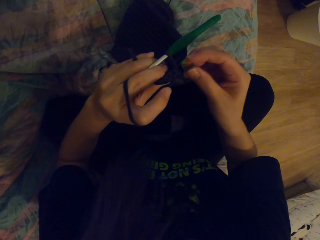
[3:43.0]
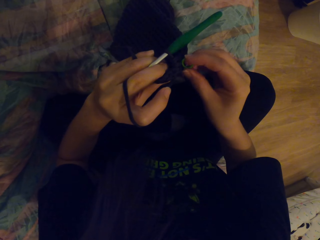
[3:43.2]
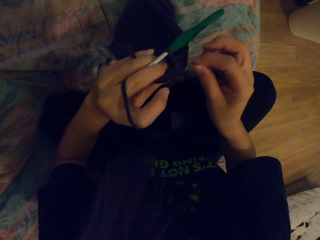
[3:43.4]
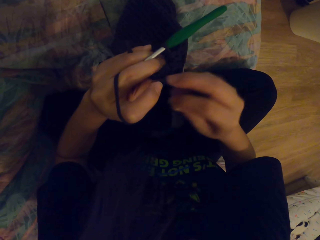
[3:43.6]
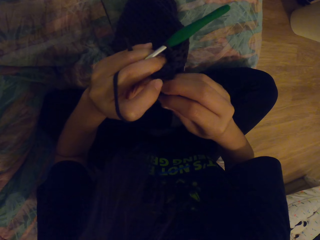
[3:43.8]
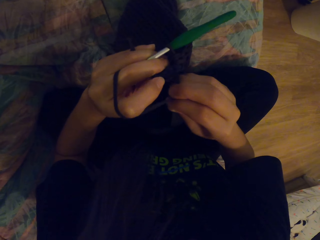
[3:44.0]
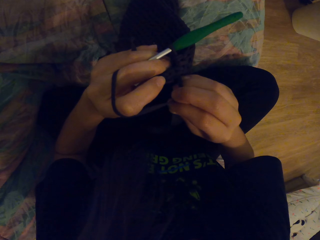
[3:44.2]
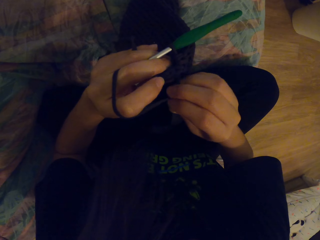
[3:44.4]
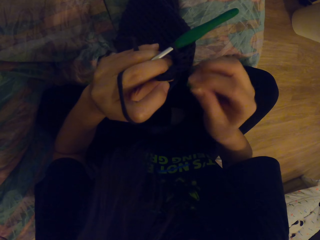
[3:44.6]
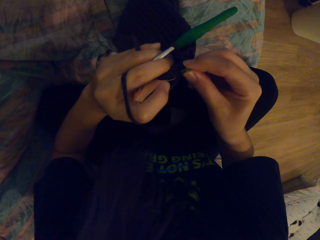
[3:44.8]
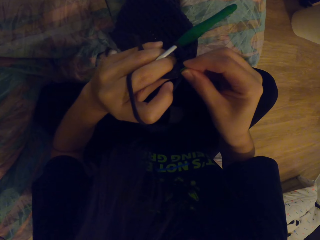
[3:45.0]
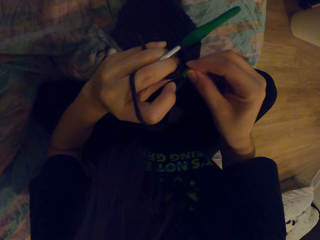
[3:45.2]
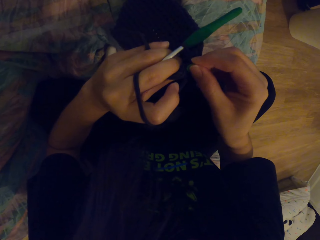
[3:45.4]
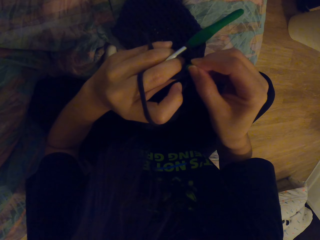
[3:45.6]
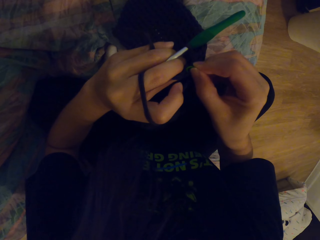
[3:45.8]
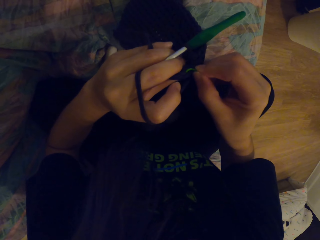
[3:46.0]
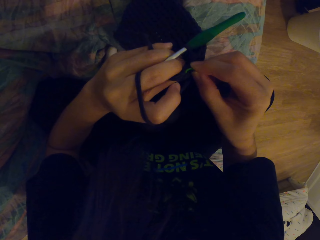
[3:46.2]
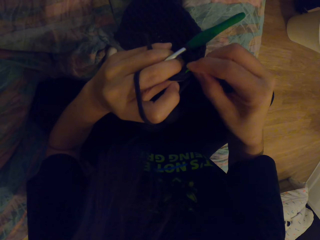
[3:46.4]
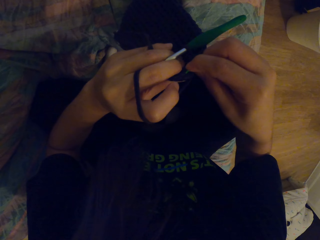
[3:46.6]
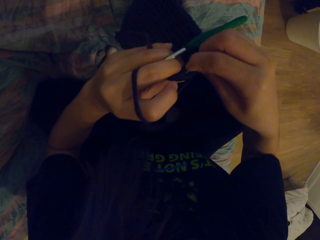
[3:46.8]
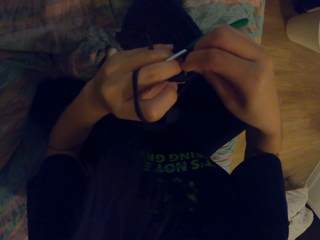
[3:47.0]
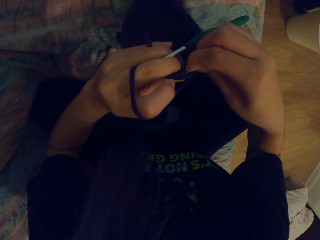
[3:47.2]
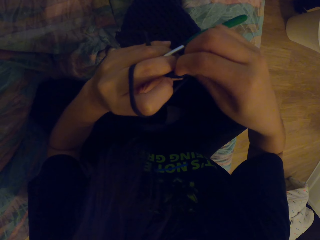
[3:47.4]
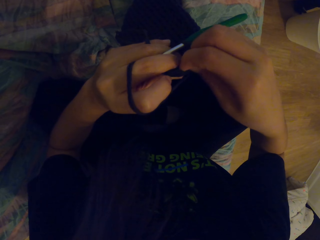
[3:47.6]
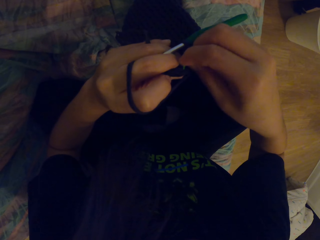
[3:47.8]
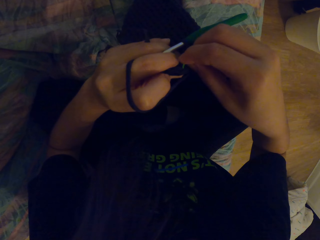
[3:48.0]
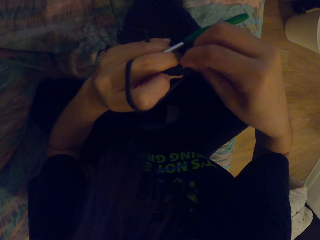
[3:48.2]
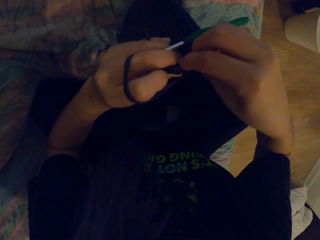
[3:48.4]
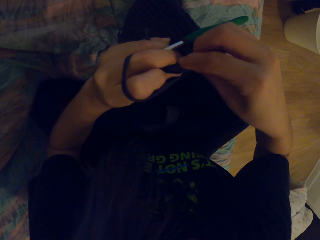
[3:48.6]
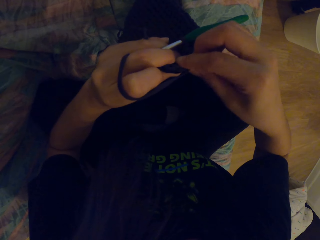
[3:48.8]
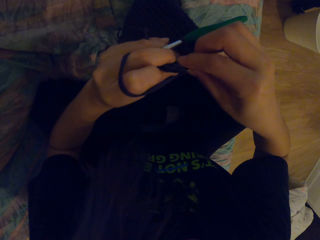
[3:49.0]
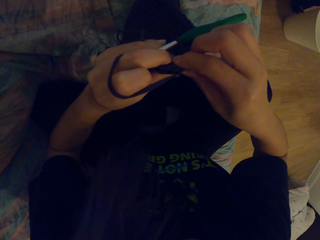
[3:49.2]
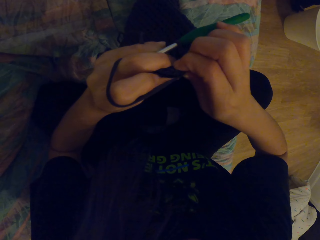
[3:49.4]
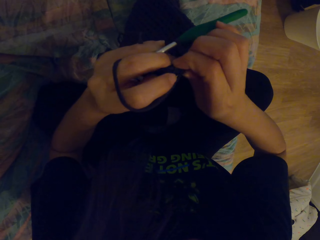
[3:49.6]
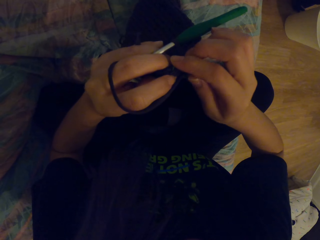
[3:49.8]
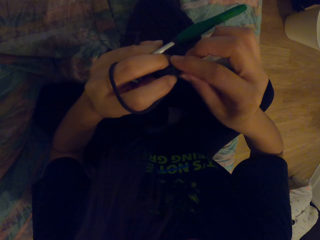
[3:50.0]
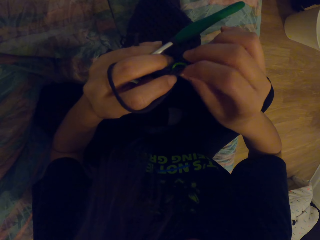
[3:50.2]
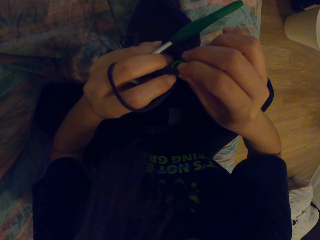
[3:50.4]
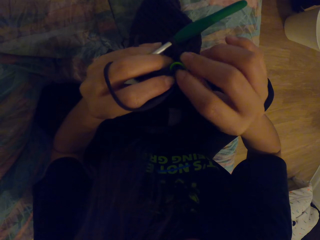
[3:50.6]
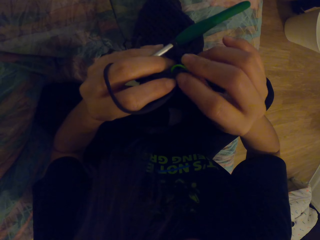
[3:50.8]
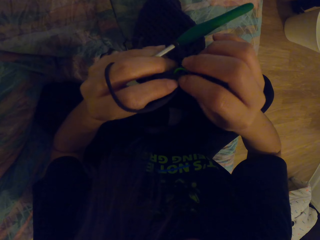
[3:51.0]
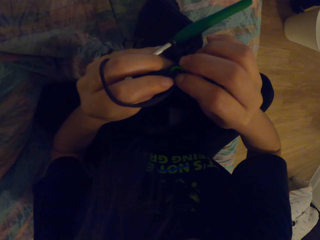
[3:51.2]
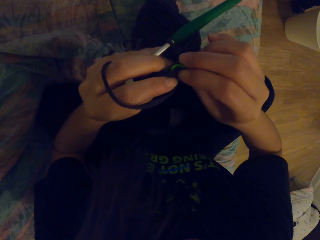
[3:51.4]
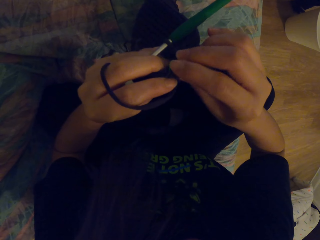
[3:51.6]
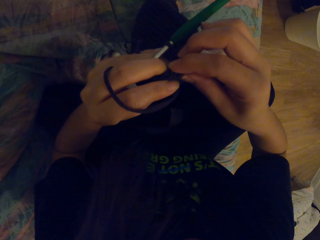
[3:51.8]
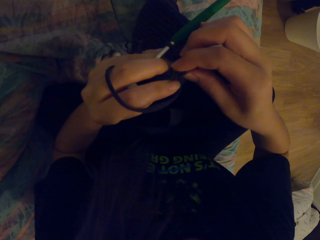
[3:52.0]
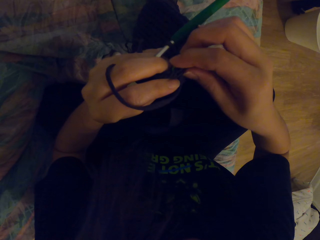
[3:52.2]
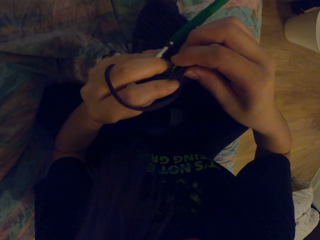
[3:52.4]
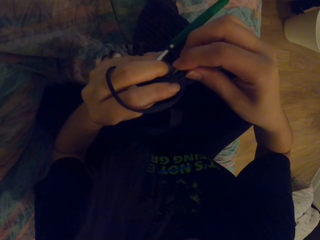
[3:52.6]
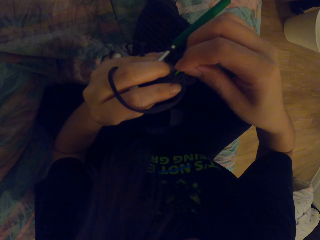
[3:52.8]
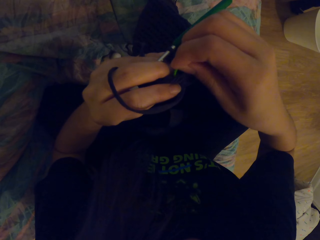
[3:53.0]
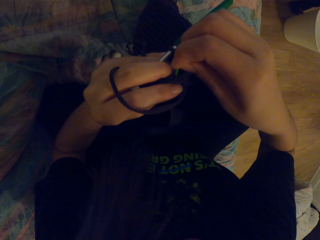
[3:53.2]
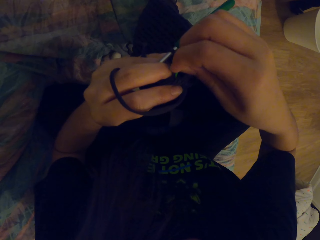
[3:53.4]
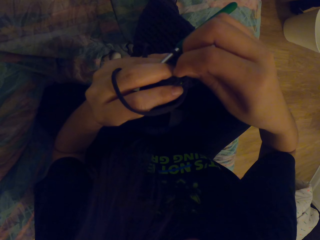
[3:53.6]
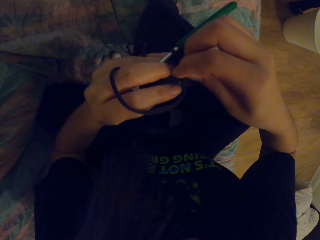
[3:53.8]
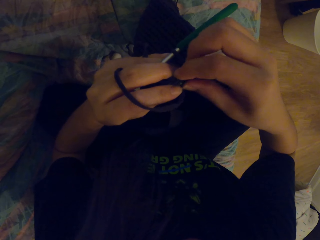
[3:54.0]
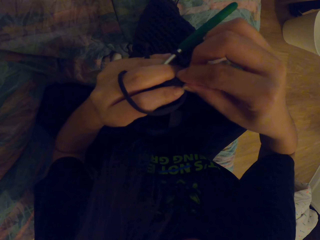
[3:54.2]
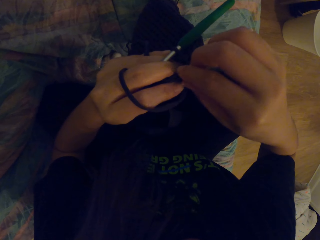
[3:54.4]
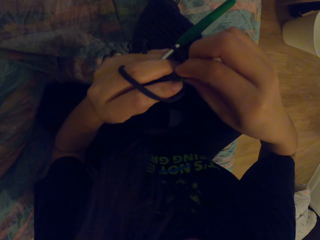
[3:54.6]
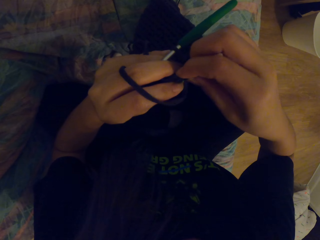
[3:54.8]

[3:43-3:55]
The camera wearer holds the green rubber. They touch the fabric. They fix the green rubber on the fabric.

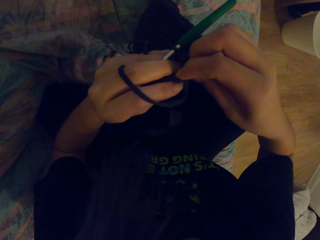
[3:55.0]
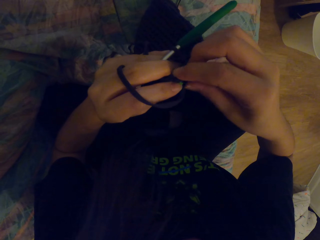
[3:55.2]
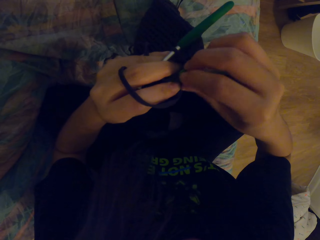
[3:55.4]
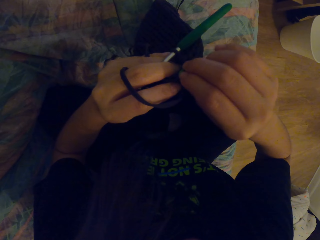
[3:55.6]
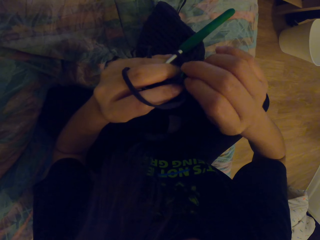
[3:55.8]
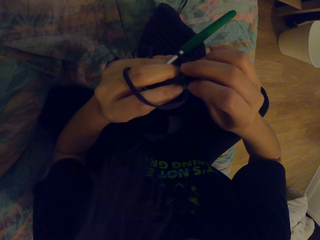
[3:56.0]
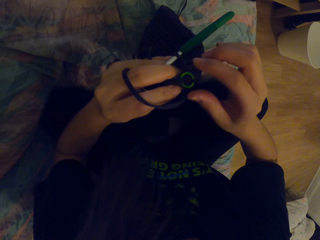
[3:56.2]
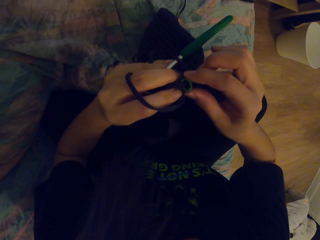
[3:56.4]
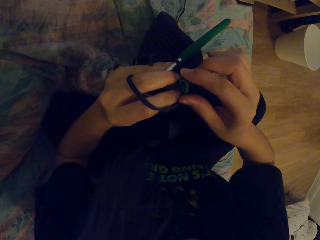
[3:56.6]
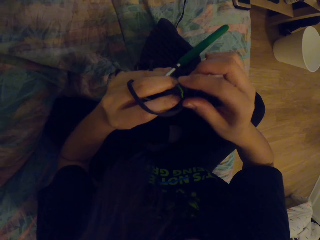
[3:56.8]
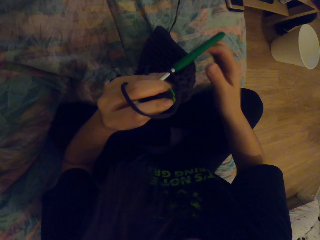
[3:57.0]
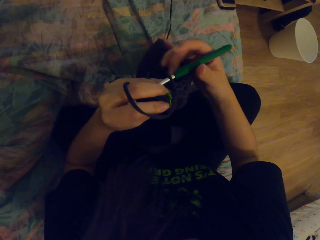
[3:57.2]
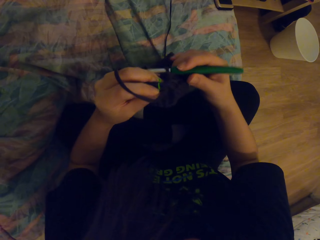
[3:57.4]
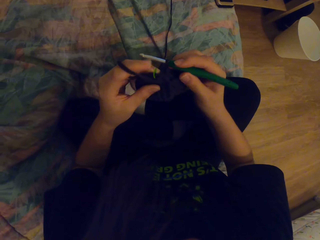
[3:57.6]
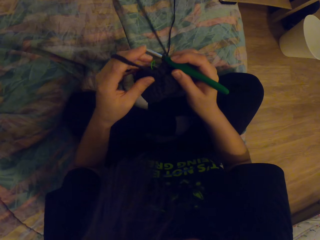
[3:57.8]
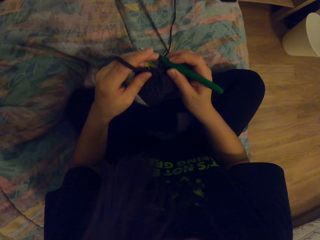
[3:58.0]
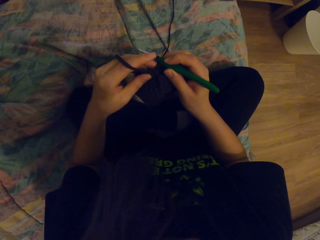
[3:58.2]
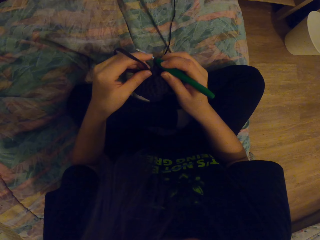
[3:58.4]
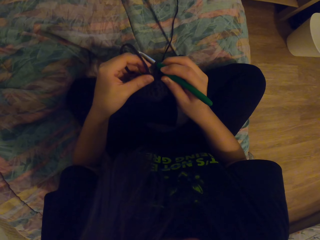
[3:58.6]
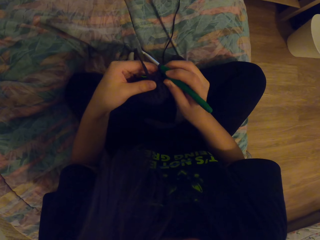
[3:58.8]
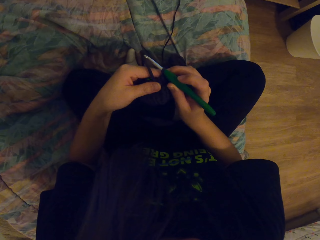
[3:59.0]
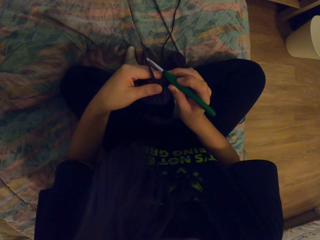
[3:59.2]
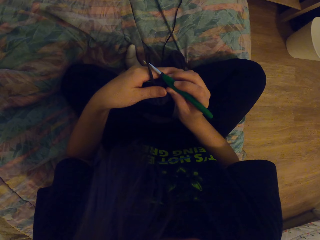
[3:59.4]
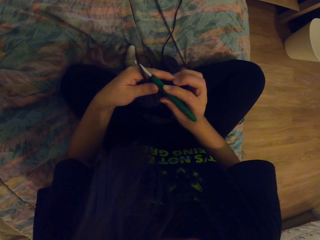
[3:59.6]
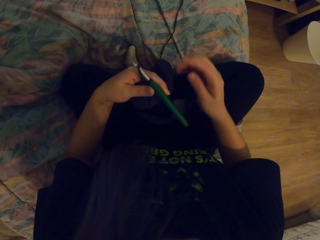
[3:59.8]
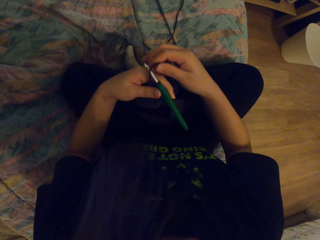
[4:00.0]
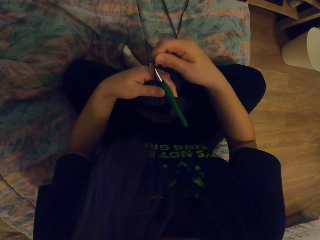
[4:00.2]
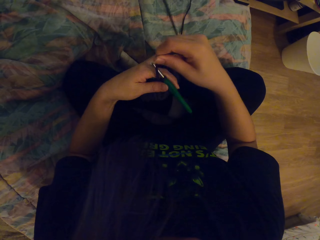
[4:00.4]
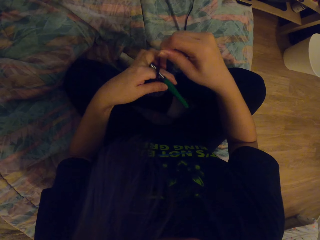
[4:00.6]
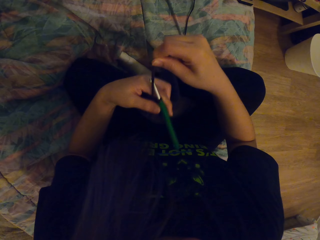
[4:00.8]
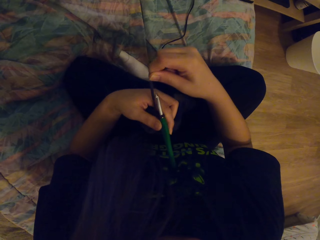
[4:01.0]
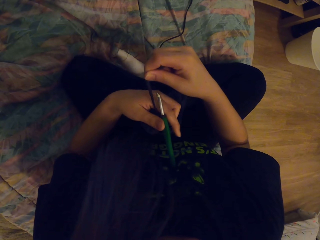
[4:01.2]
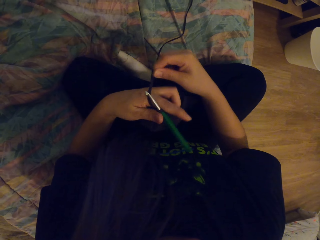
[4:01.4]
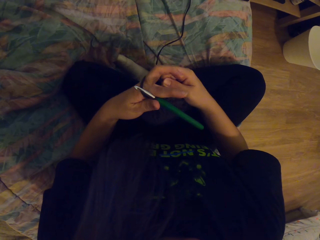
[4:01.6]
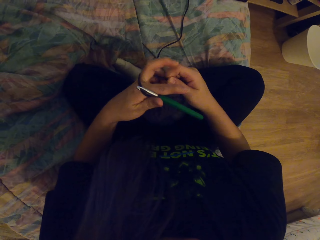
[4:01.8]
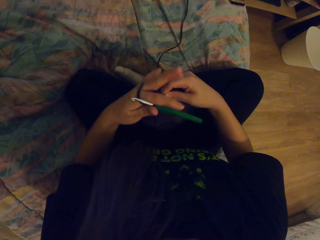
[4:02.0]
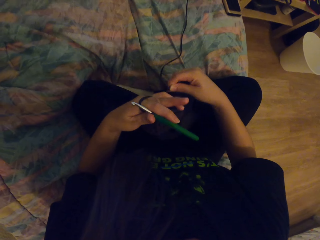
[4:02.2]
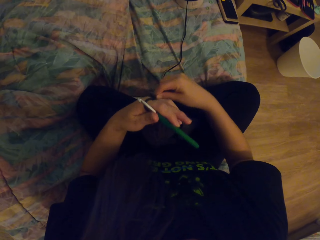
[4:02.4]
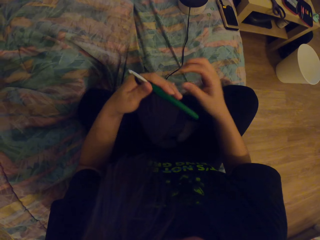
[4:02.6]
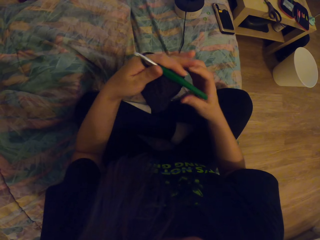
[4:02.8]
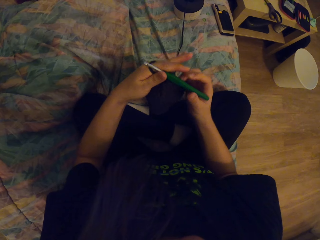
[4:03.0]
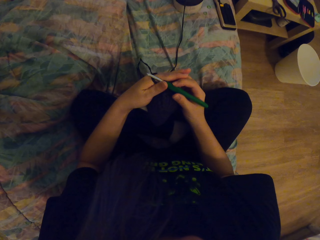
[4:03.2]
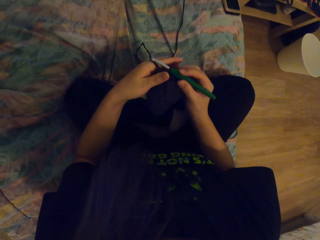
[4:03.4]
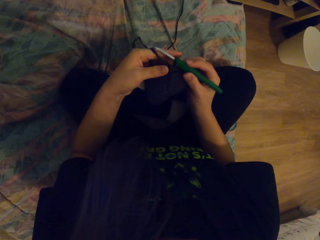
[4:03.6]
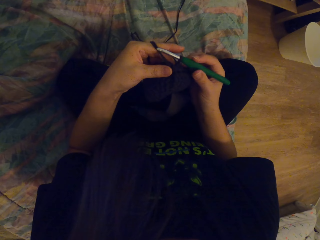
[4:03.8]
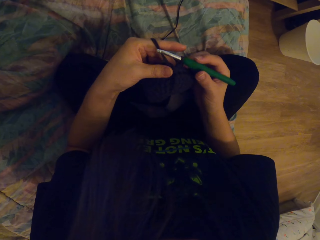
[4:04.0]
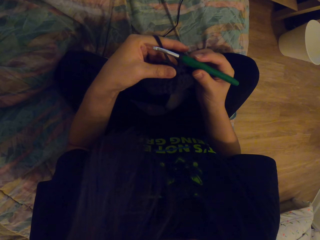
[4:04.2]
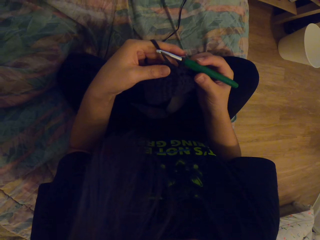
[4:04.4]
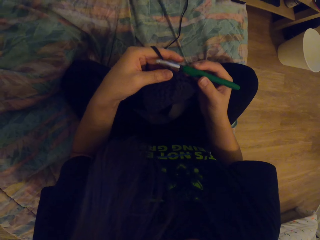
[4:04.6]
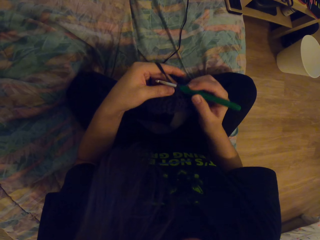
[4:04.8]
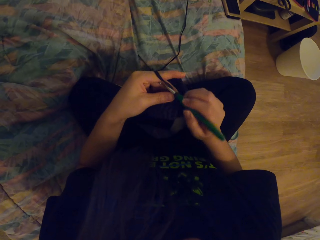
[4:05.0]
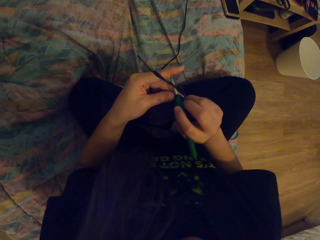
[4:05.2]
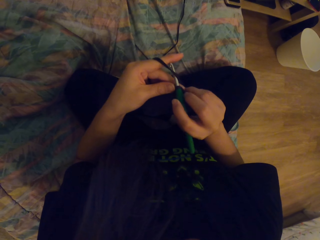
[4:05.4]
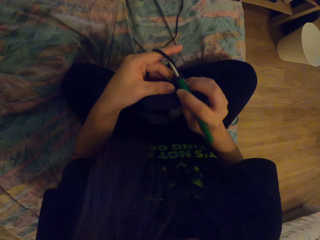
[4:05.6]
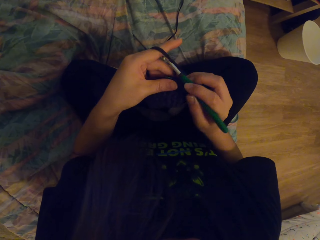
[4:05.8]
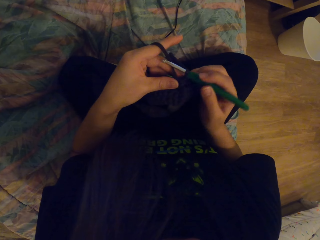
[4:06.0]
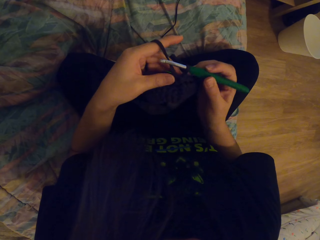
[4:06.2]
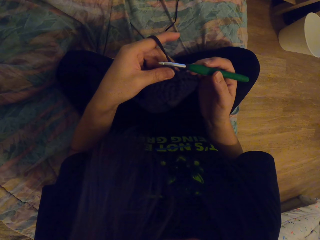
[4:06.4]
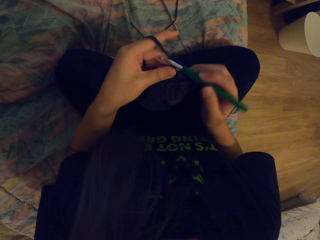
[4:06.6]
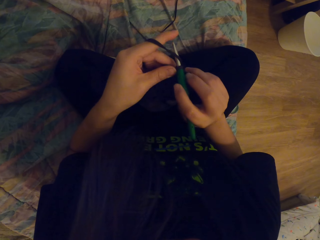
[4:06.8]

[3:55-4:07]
The camera wearer touches the crochet with the hand. She puts the yarn across her fingers. She weaves the crochet.
